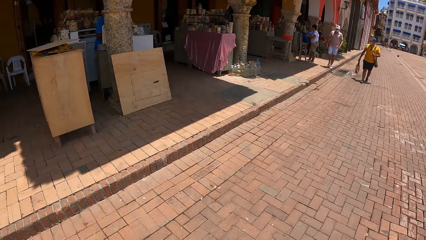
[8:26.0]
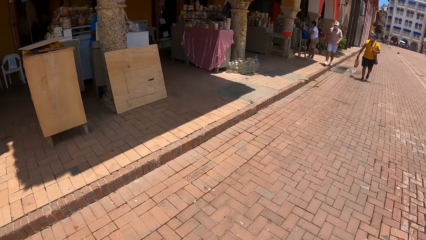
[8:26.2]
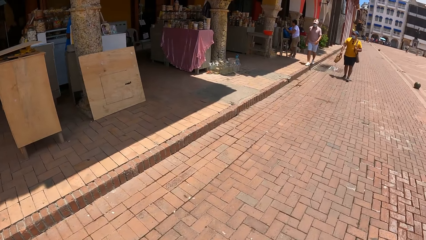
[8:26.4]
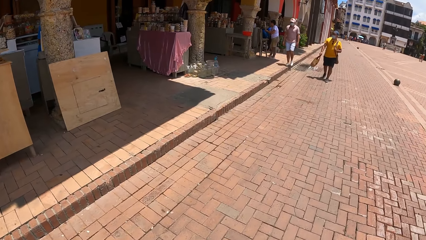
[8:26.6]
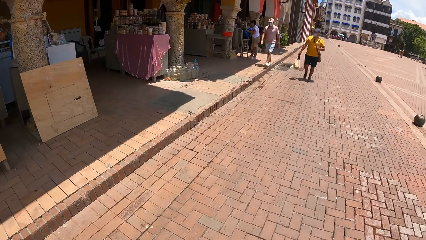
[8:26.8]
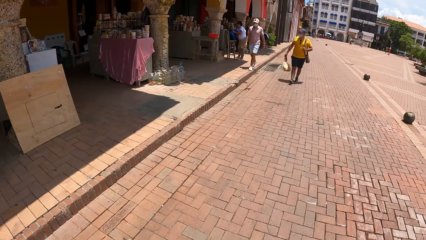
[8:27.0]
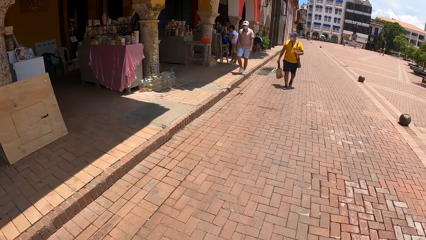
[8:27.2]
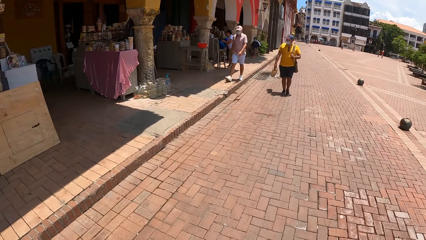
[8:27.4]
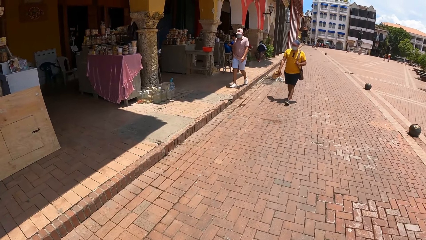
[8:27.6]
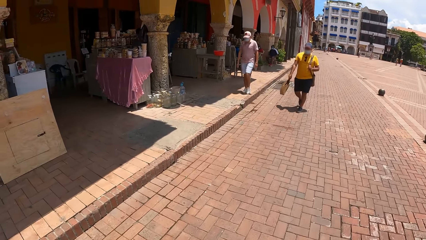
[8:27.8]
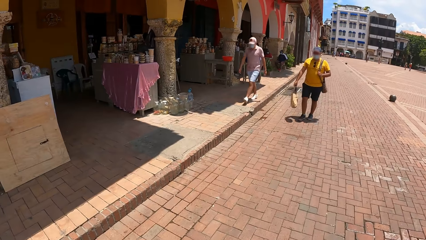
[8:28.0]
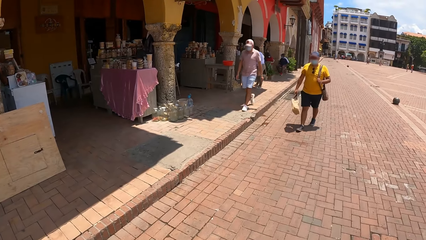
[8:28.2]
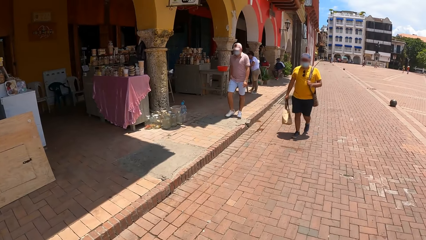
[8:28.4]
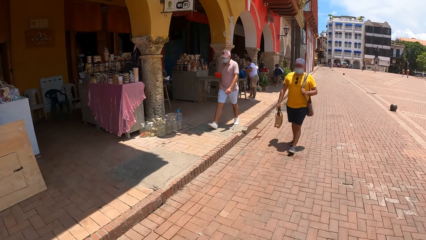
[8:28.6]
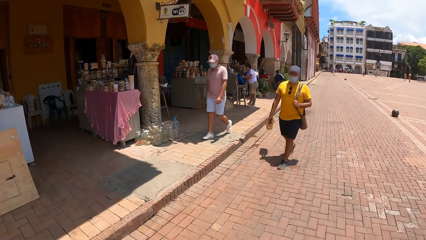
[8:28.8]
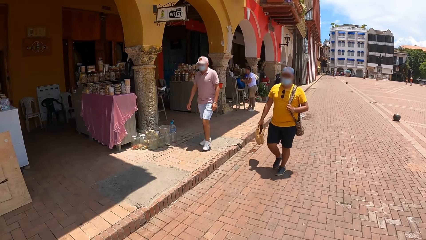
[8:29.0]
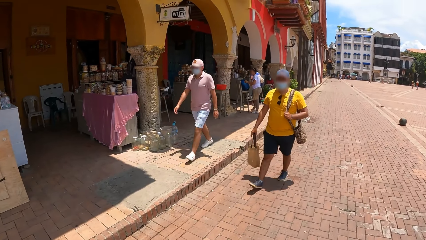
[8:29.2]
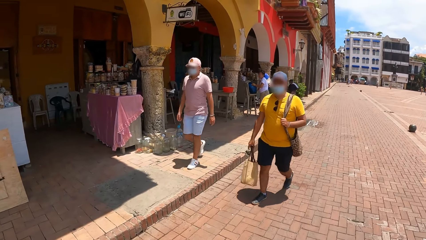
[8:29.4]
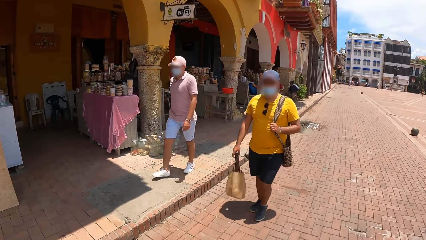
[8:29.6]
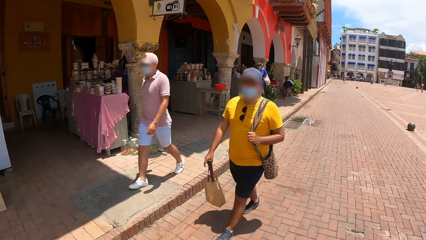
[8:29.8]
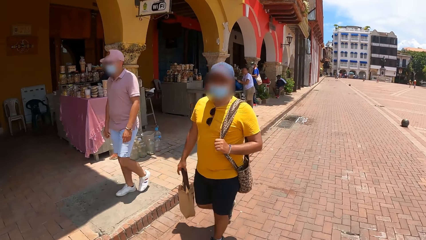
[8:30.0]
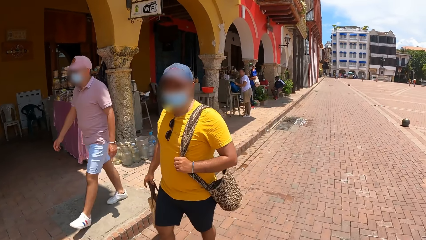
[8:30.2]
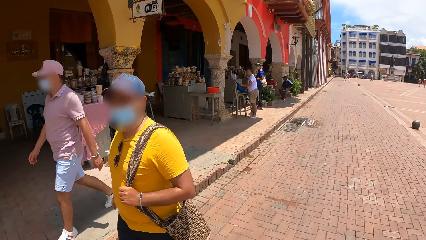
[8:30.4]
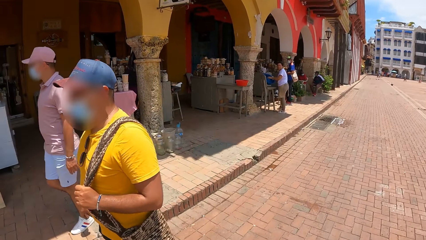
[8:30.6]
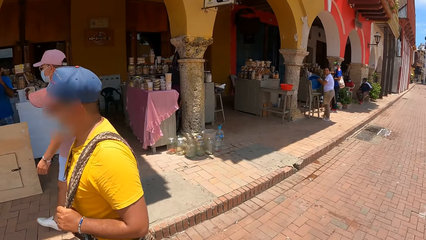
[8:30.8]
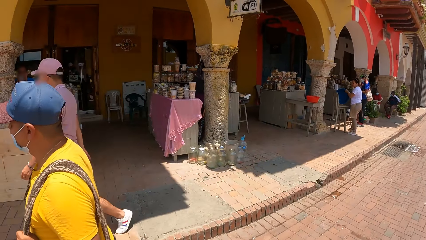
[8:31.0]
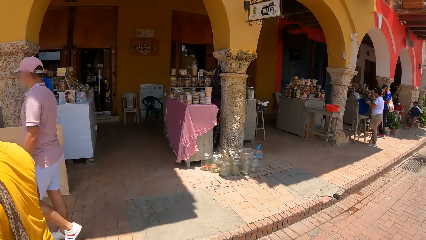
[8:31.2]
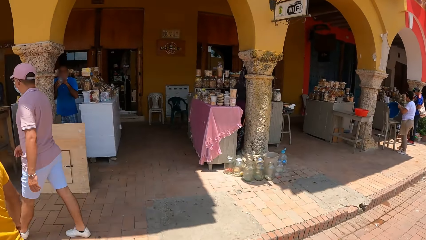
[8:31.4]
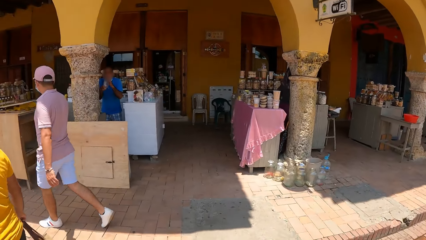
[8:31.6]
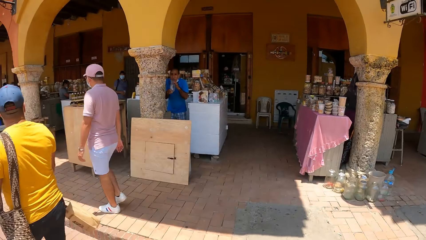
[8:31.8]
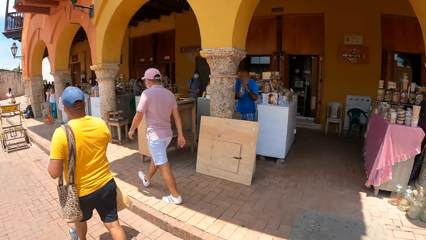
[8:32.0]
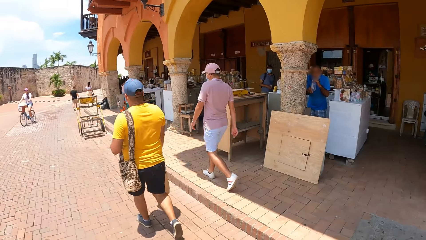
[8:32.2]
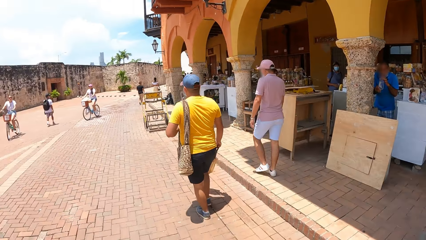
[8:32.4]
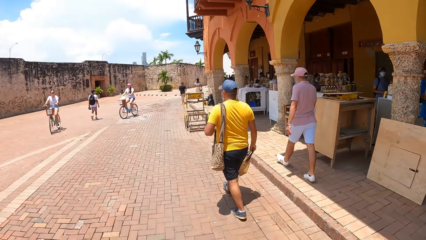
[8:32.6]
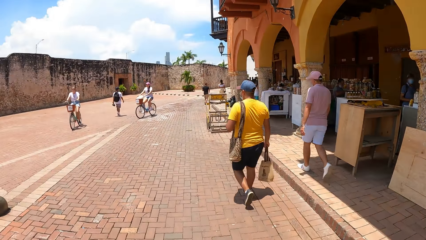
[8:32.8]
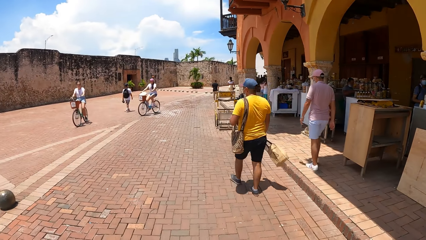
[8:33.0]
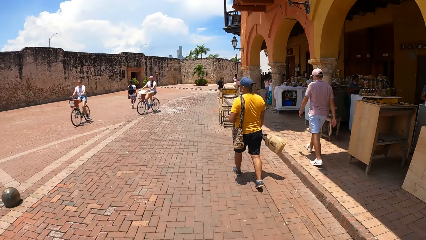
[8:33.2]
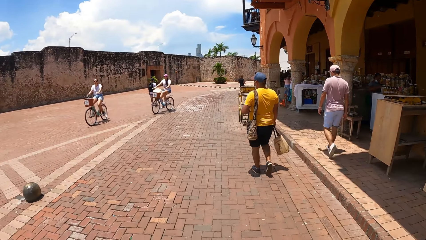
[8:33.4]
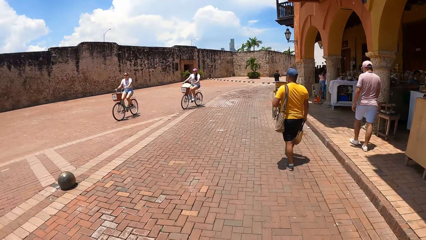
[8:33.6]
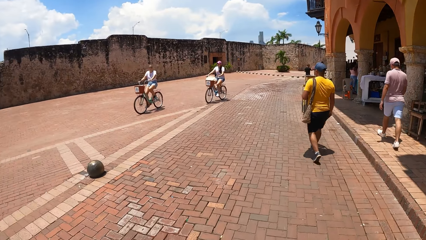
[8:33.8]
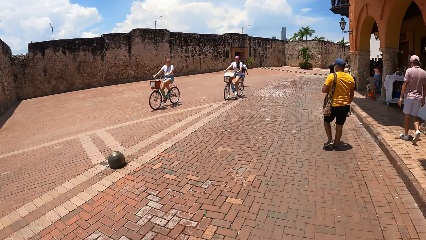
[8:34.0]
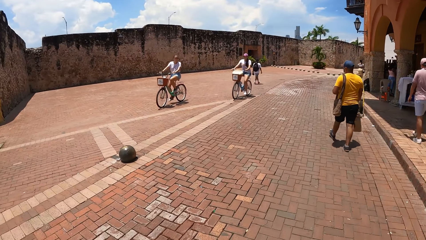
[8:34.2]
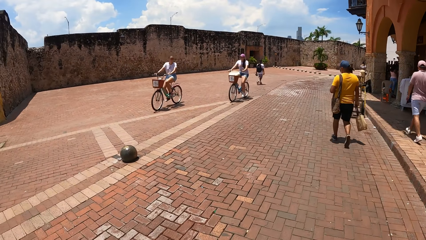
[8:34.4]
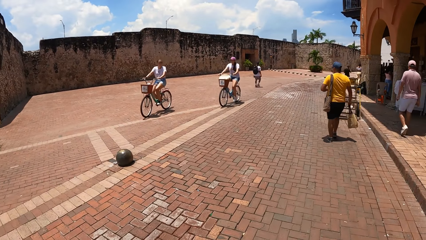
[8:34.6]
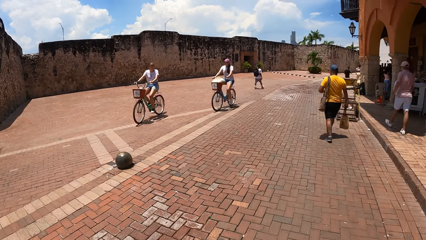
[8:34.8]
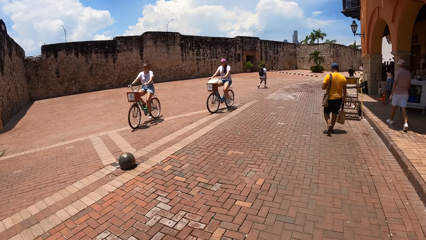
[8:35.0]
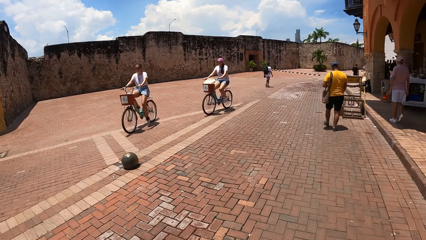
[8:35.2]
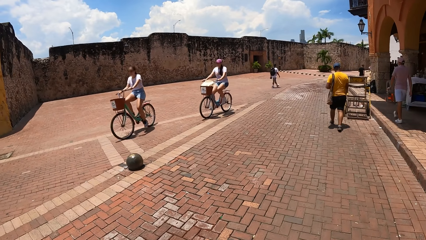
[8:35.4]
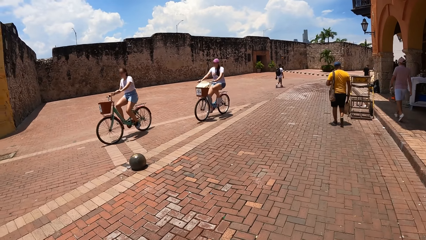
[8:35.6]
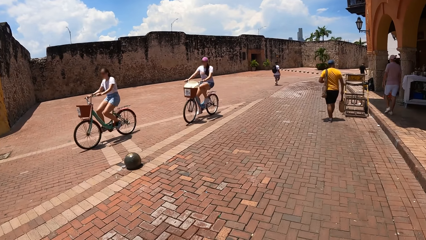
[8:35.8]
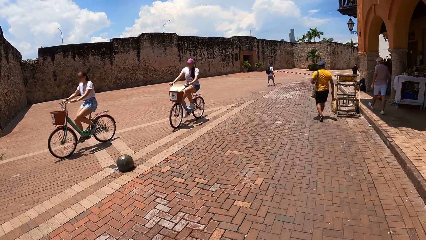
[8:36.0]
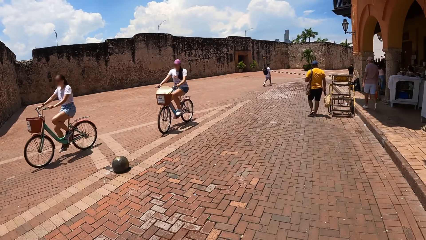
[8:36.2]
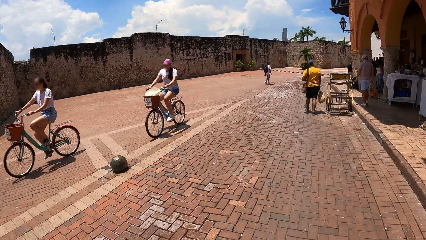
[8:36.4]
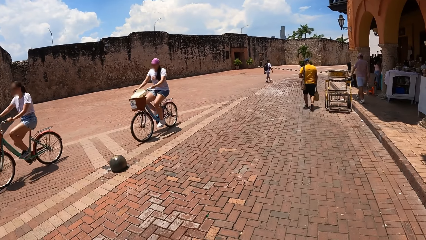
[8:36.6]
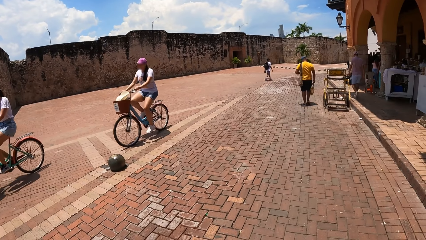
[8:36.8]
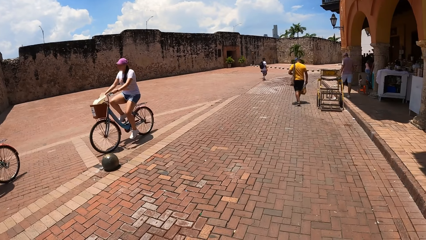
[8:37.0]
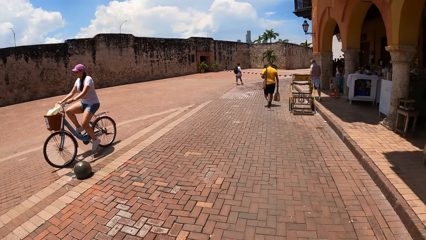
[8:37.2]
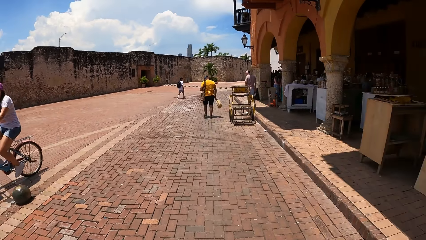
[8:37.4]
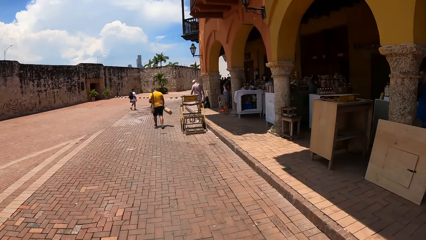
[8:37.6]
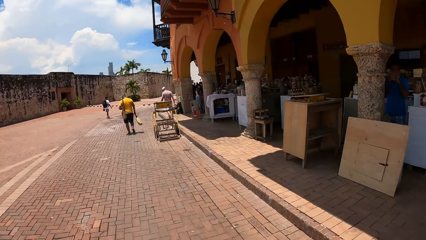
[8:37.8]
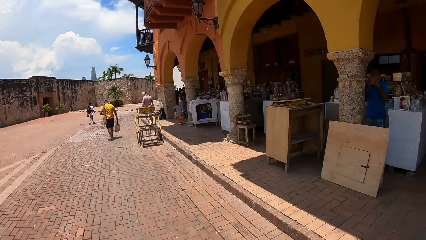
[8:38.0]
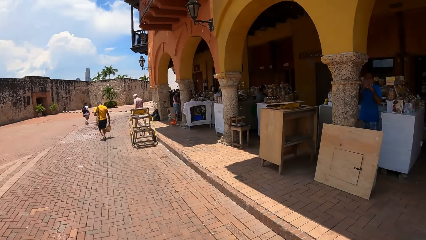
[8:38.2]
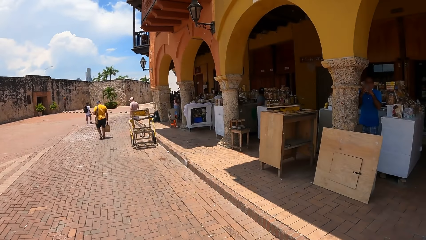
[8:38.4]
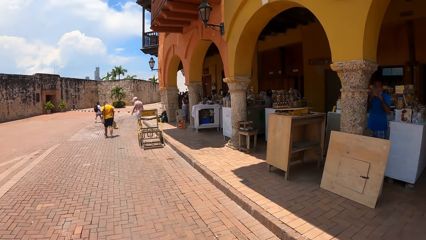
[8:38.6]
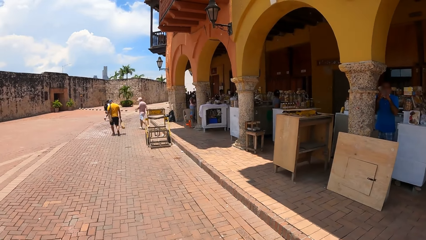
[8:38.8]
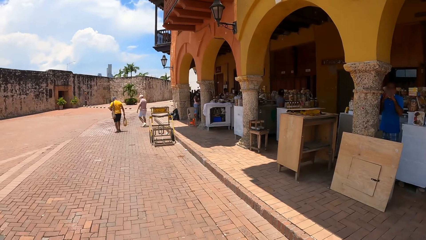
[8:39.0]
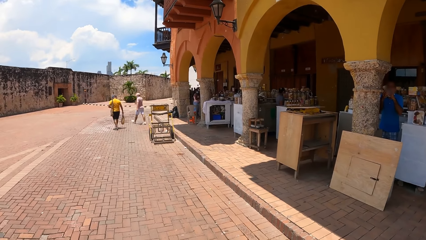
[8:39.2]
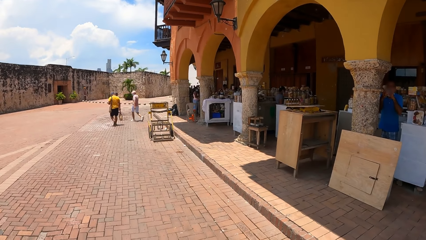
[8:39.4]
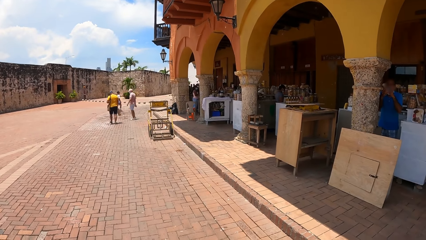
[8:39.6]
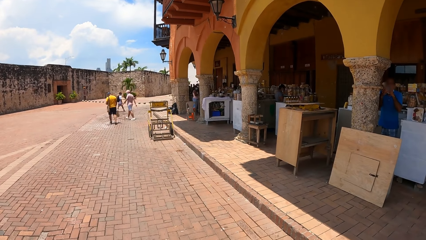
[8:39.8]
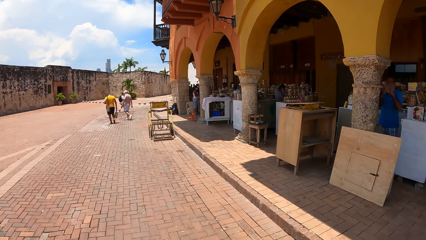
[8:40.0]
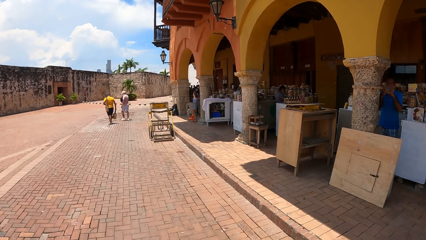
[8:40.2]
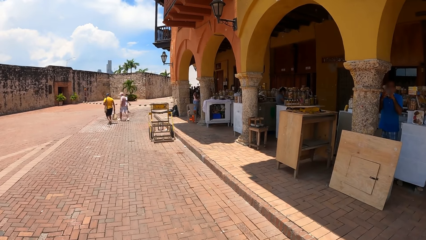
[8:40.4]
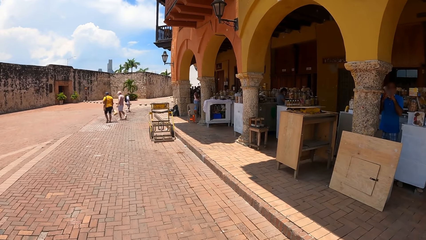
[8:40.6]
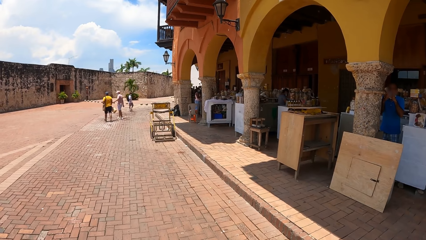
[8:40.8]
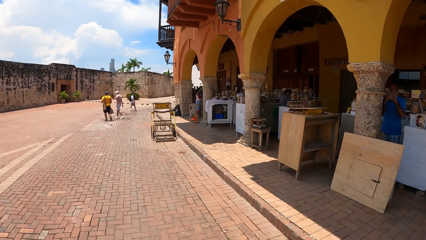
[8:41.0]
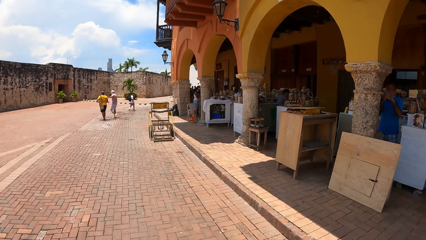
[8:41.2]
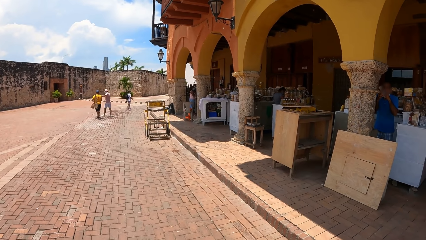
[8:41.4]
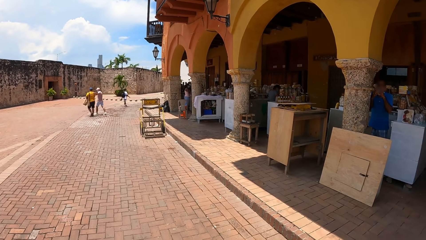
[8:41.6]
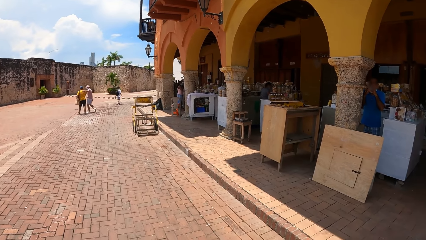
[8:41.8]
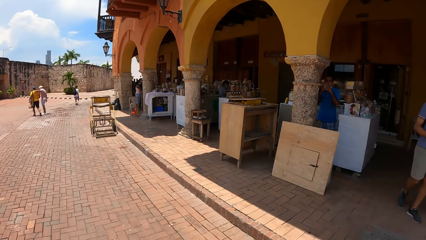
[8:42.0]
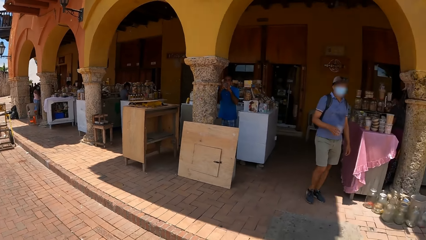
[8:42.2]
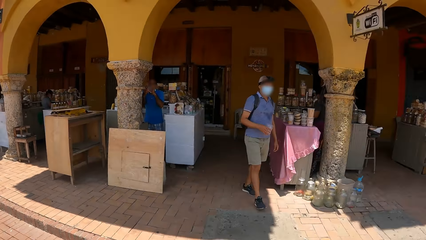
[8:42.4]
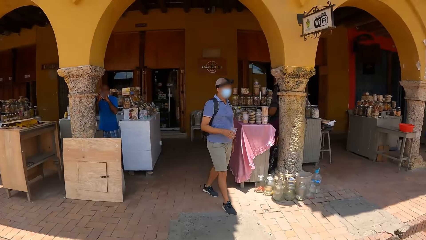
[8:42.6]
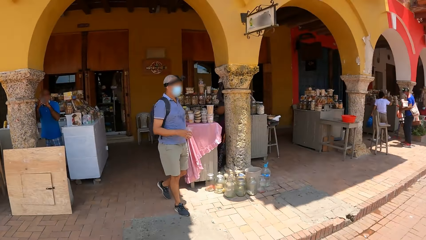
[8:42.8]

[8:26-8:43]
The camera wearer looks around the compound.
